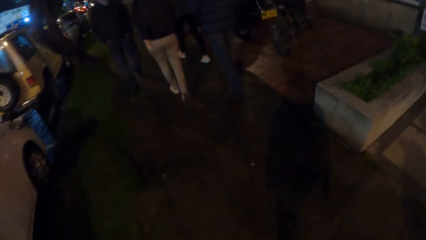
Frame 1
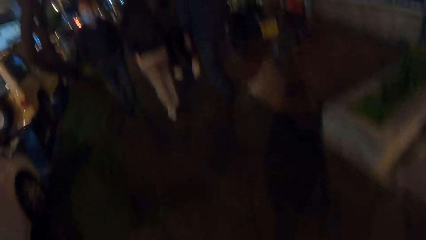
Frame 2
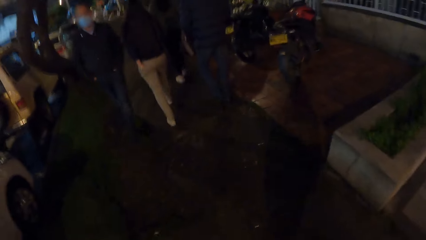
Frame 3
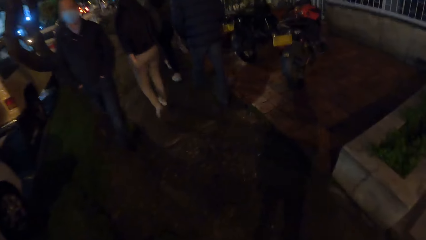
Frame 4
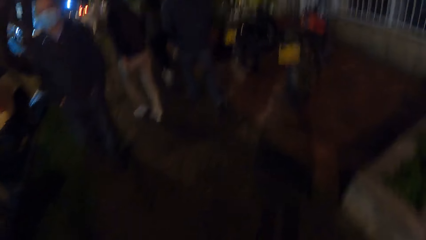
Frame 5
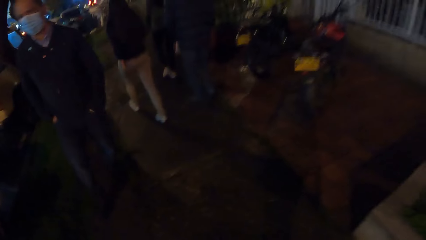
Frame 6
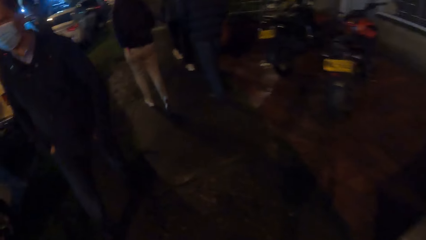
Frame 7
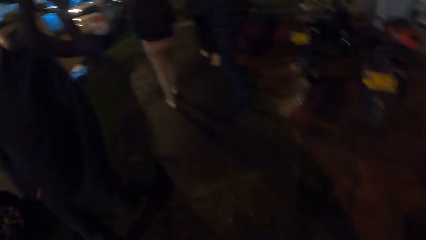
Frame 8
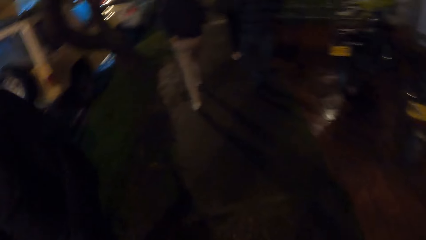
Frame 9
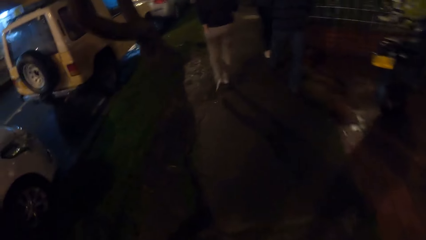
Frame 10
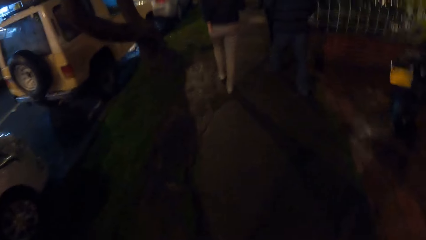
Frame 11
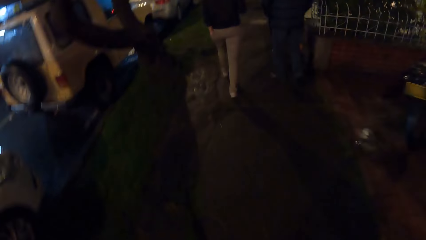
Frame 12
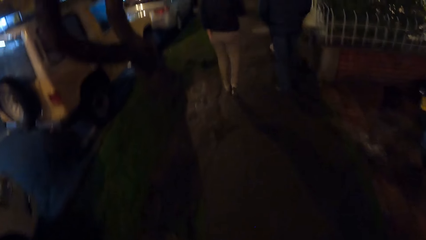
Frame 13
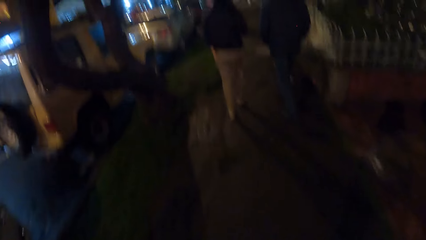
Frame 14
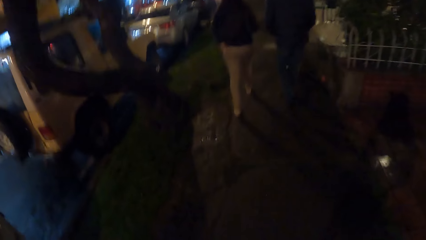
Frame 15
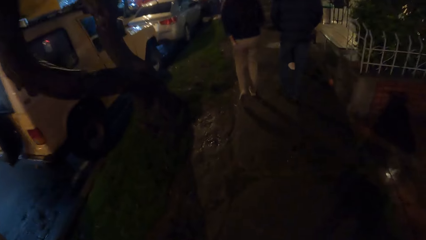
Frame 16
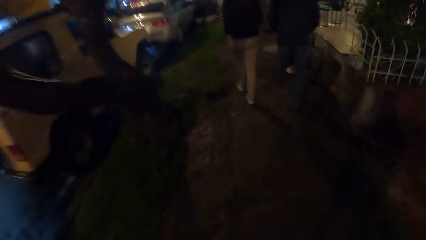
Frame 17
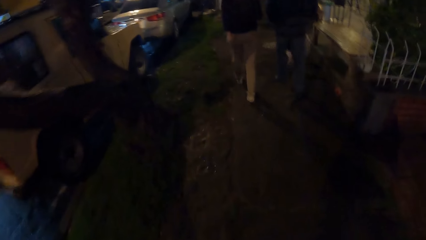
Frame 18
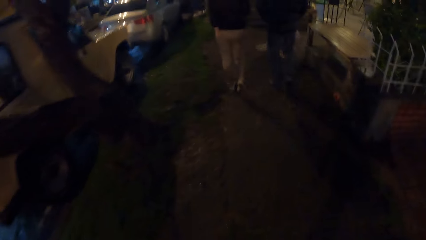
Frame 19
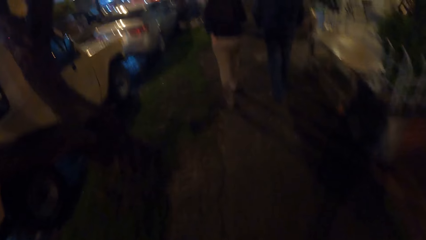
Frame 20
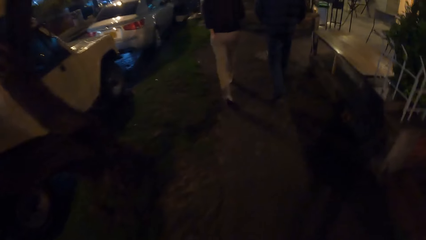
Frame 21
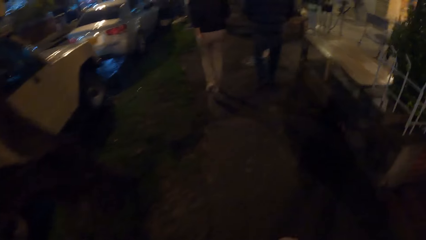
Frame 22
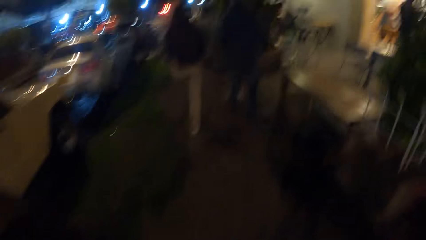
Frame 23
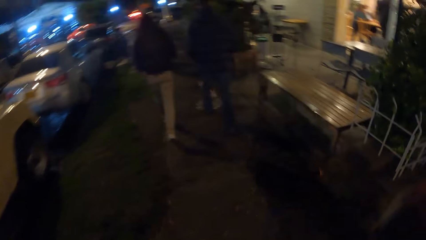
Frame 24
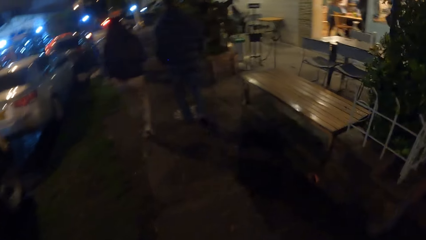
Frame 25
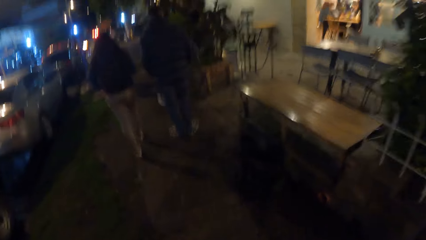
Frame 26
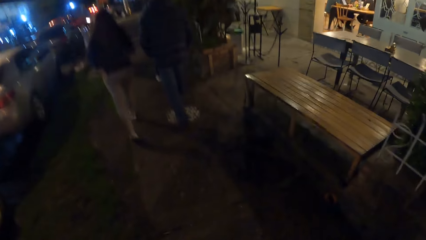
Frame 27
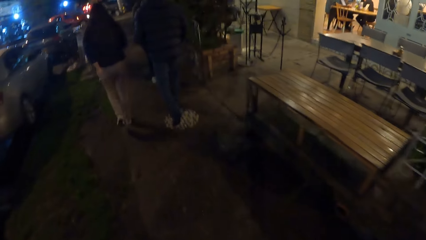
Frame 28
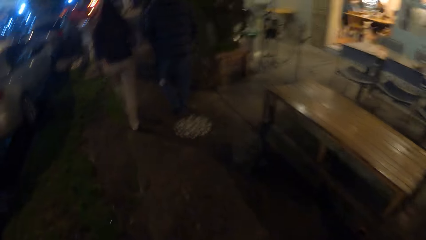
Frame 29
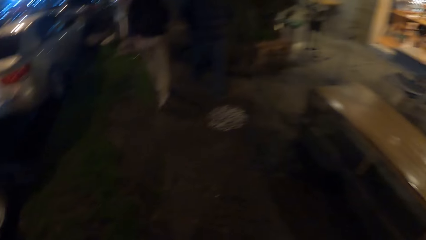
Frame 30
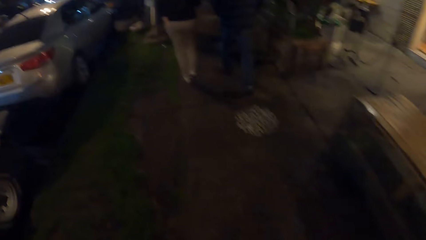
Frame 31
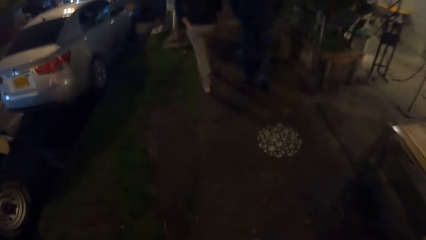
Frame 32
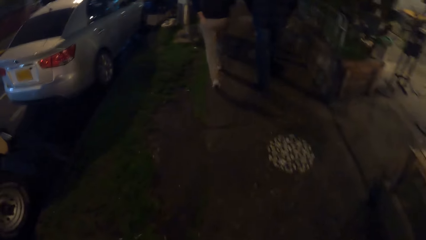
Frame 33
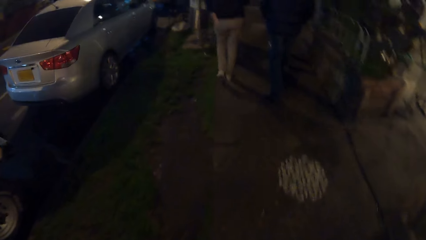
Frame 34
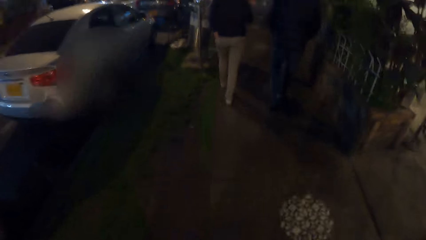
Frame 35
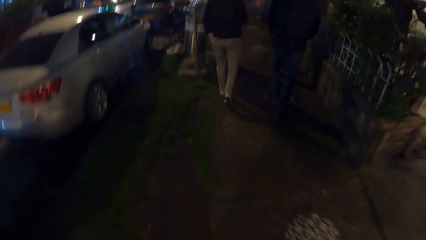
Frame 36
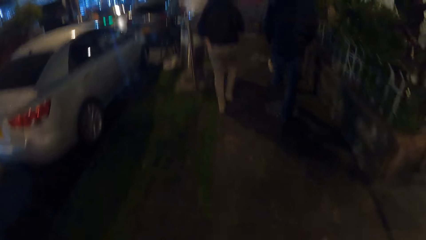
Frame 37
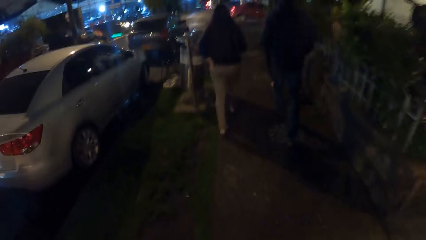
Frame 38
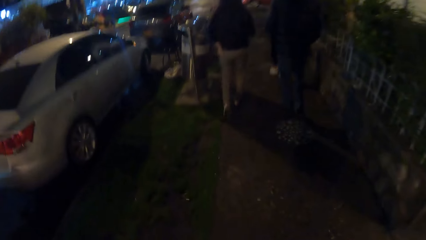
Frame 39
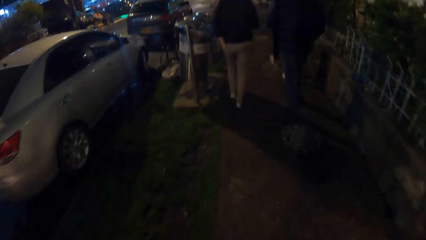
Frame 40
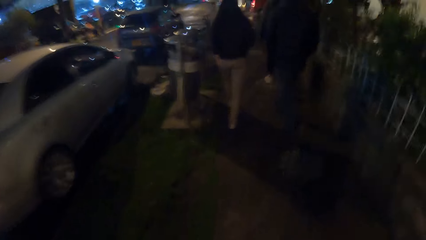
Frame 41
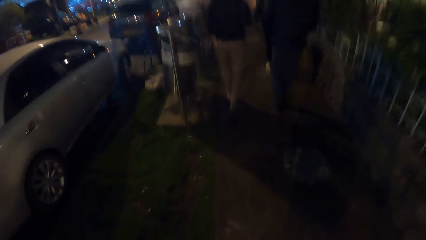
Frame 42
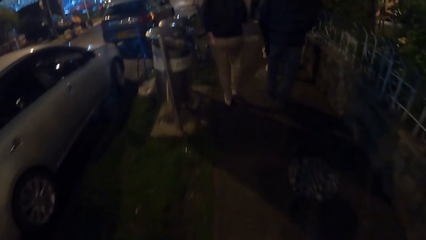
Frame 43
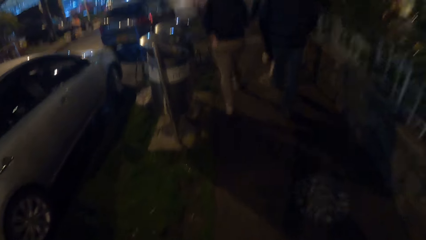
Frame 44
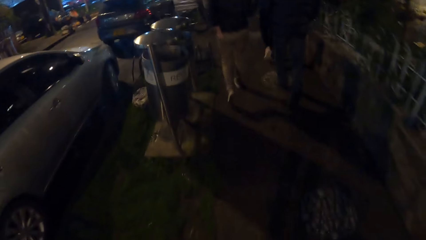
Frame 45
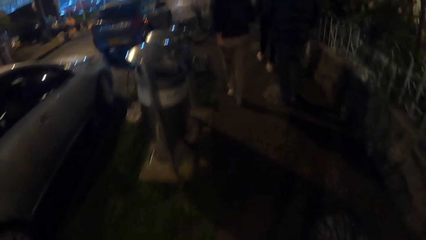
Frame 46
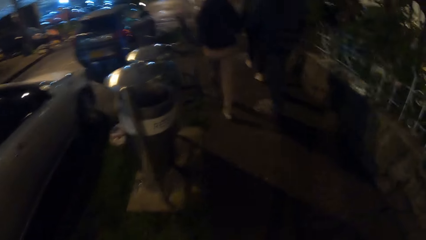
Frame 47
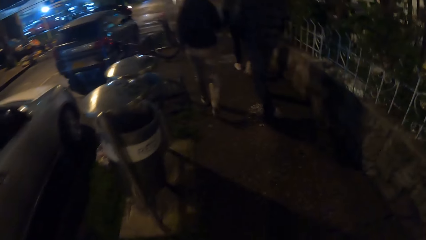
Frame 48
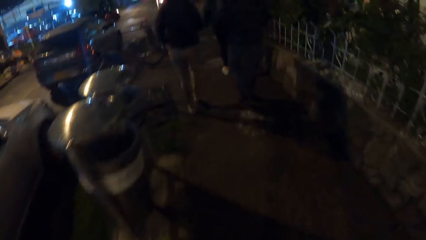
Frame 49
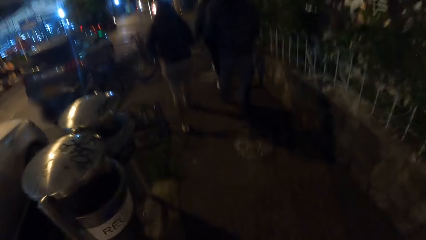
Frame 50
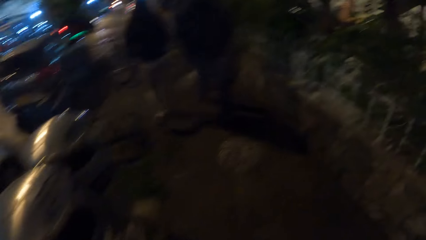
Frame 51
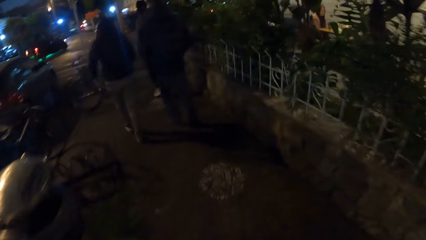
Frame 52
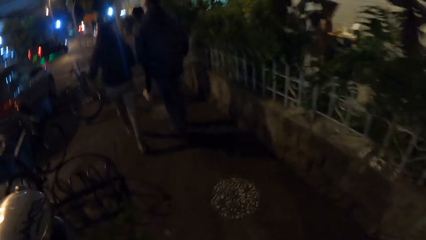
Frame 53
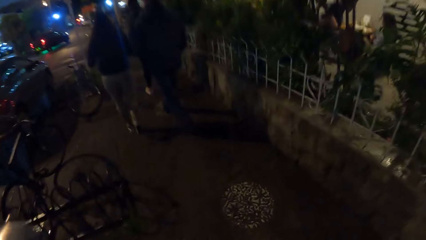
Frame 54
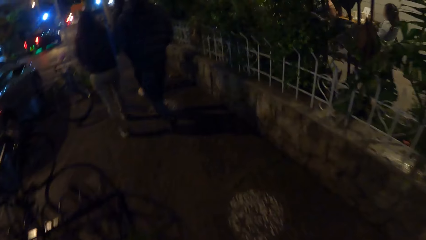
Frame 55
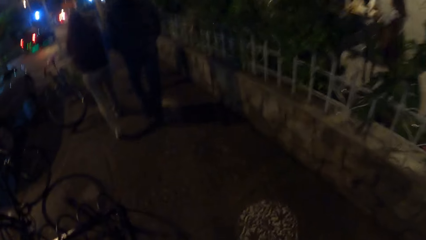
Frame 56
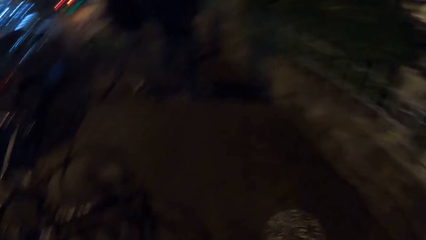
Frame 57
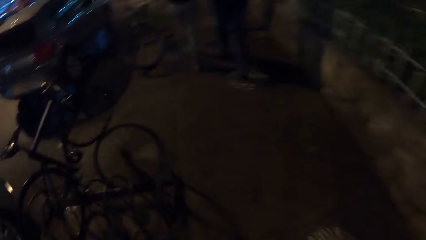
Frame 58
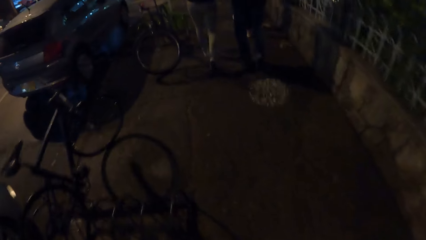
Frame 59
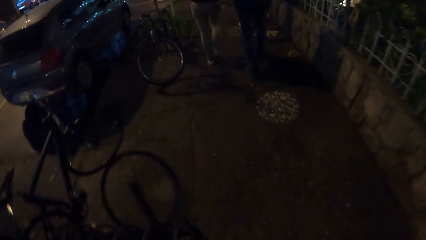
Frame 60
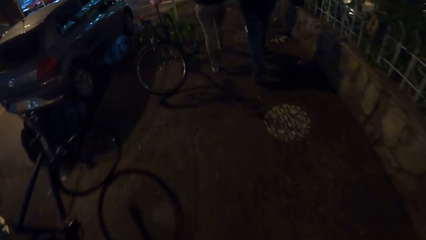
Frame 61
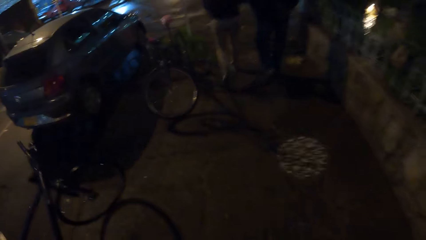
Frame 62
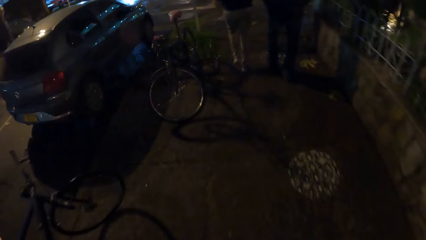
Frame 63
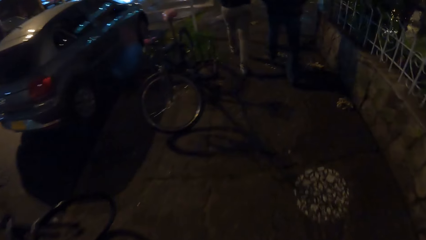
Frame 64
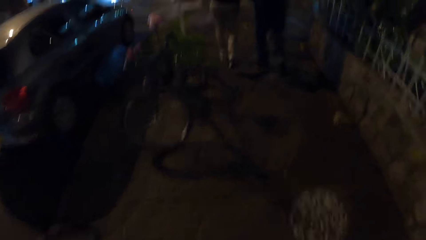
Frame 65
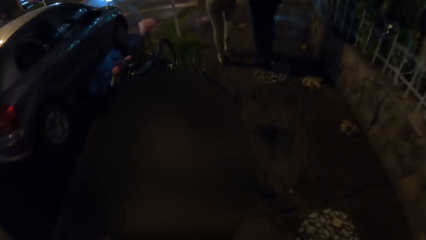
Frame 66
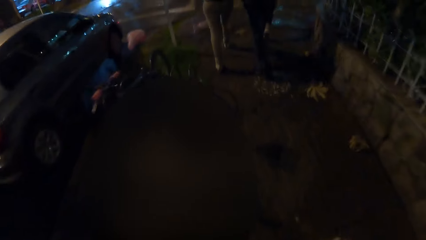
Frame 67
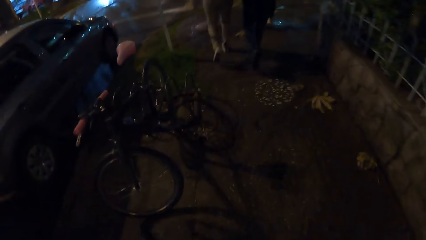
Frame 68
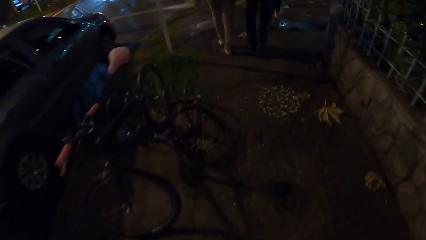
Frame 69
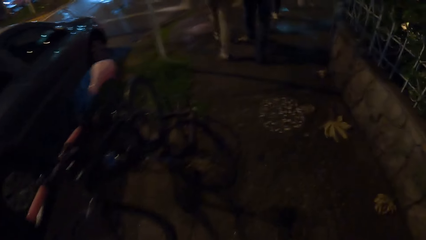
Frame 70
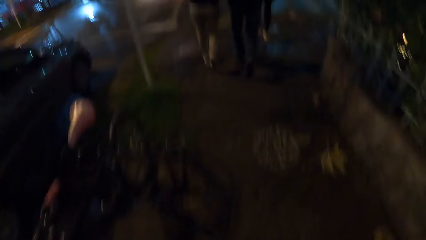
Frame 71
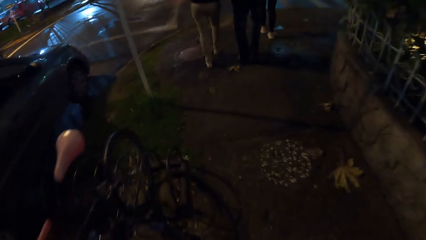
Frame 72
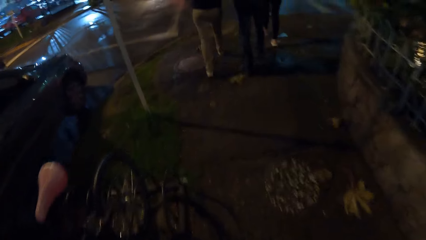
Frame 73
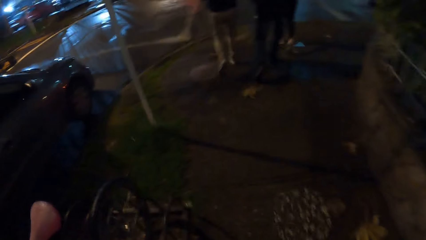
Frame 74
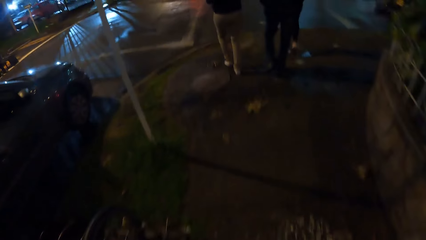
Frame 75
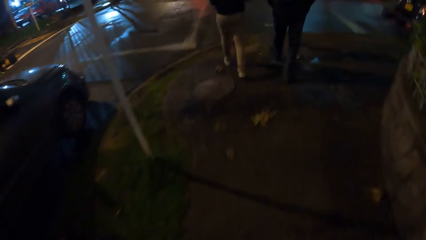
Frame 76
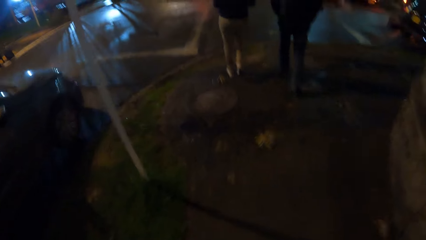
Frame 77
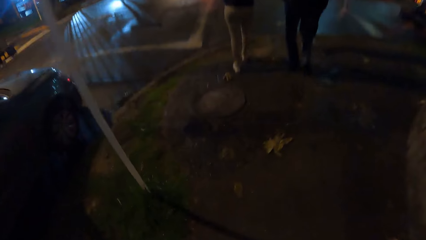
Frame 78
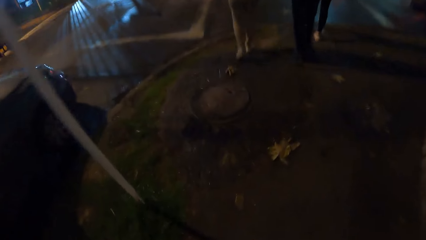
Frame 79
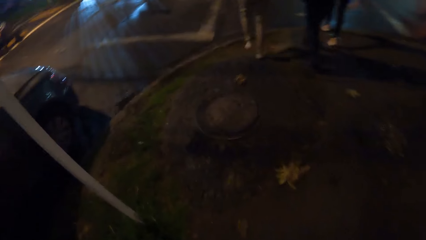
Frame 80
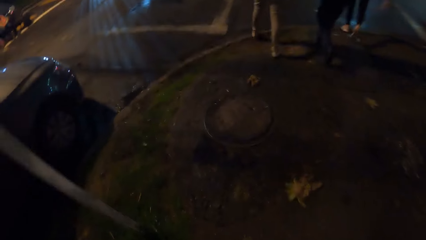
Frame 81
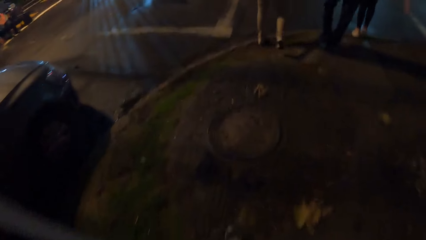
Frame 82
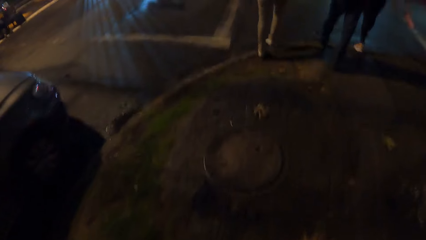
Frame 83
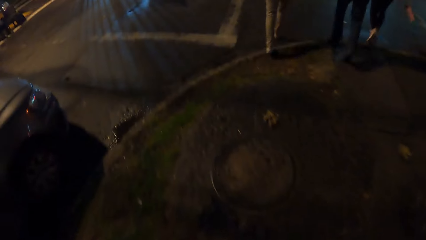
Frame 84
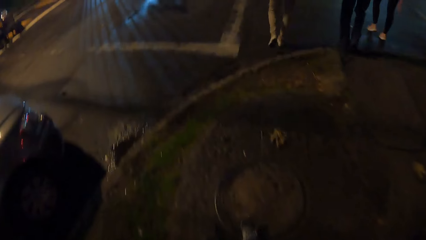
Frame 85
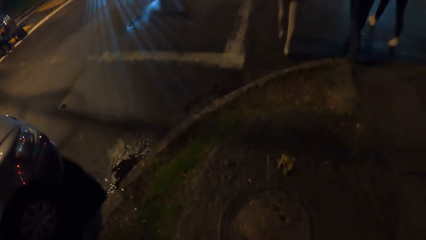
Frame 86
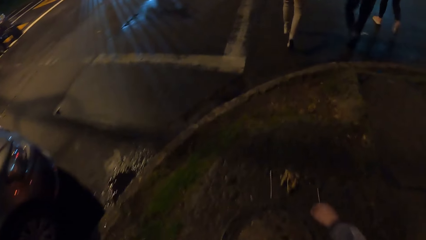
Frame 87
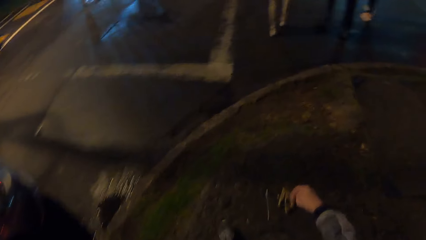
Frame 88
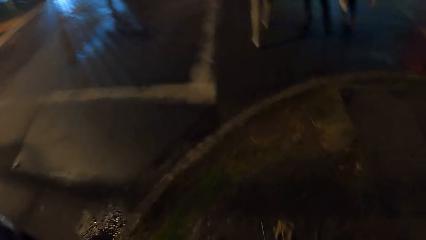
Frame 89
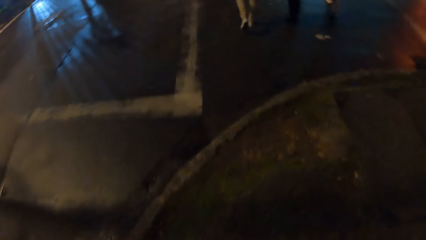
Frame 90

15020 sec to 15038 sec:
A man walks. Another man walks. A woman walks. Another woman walks.
